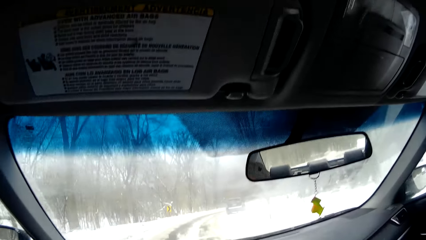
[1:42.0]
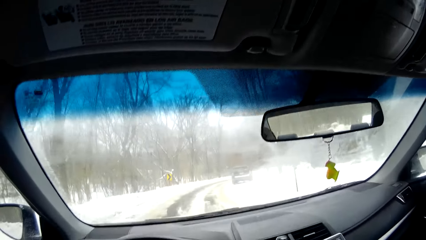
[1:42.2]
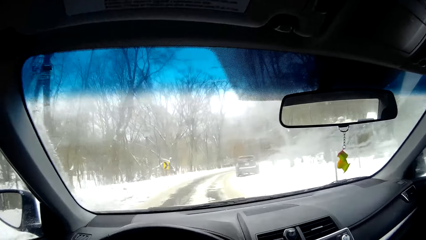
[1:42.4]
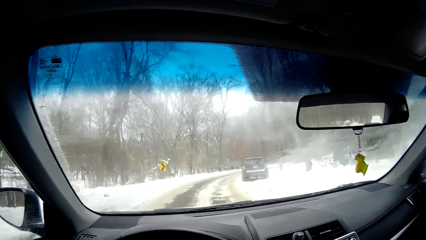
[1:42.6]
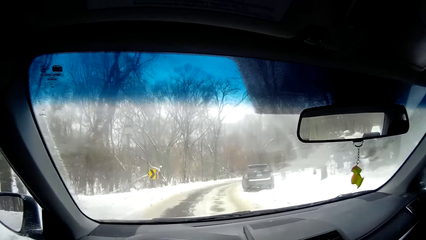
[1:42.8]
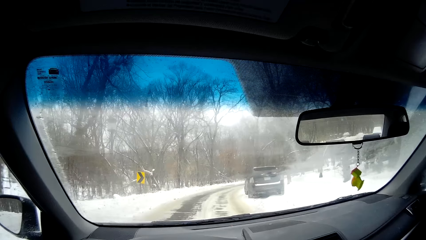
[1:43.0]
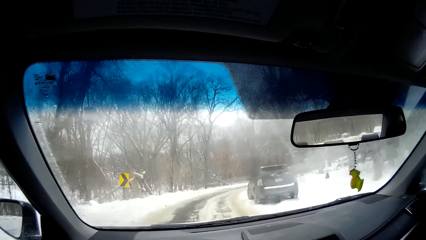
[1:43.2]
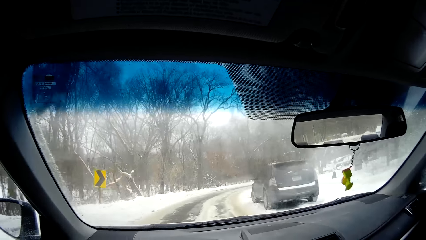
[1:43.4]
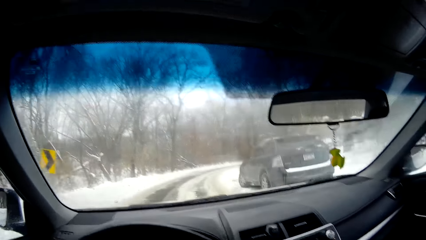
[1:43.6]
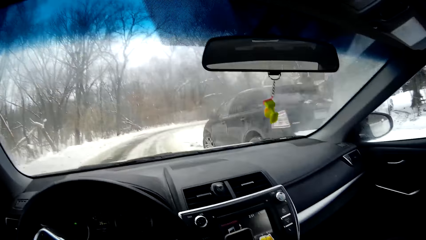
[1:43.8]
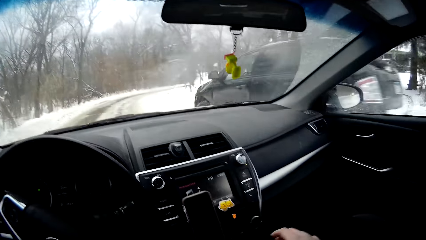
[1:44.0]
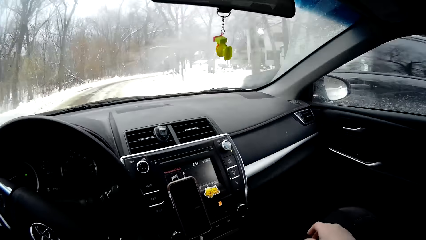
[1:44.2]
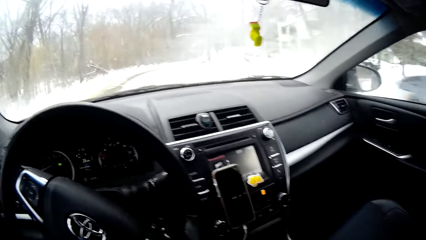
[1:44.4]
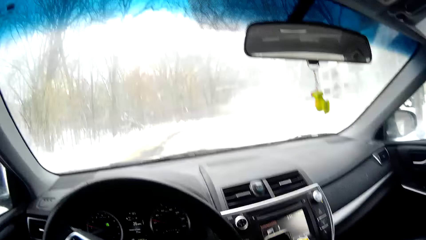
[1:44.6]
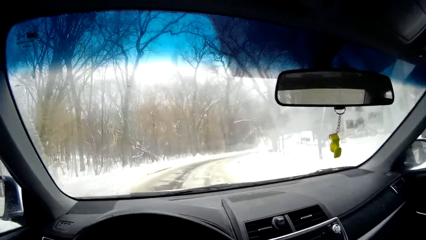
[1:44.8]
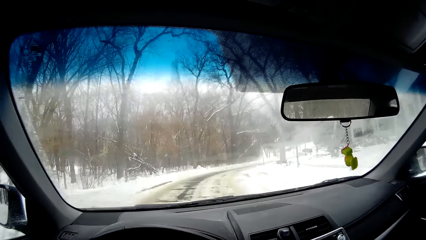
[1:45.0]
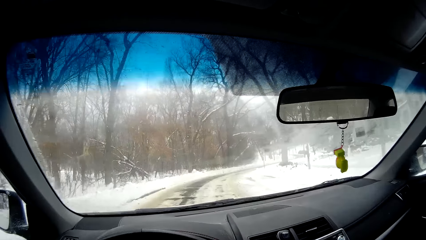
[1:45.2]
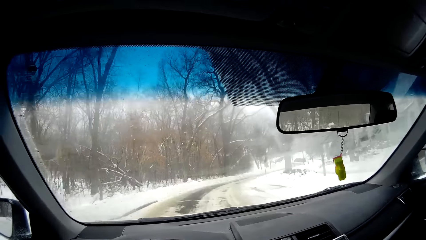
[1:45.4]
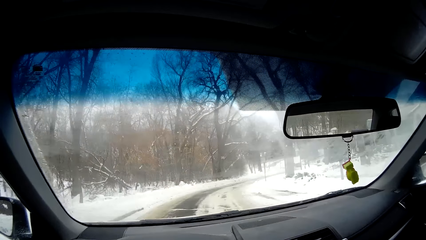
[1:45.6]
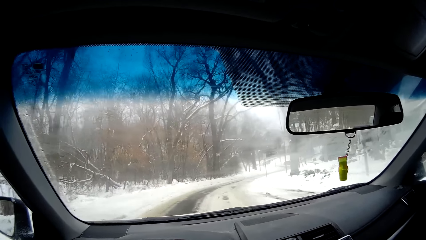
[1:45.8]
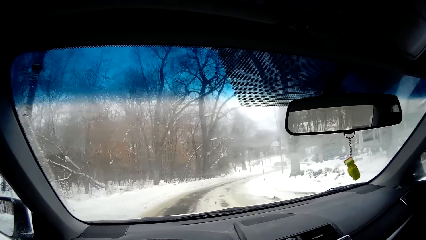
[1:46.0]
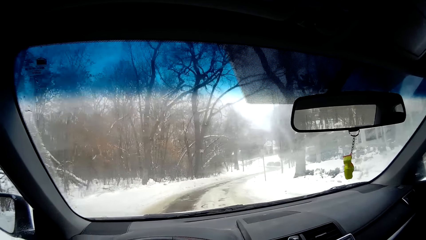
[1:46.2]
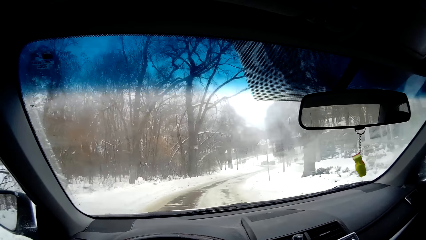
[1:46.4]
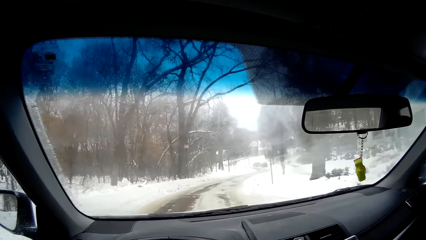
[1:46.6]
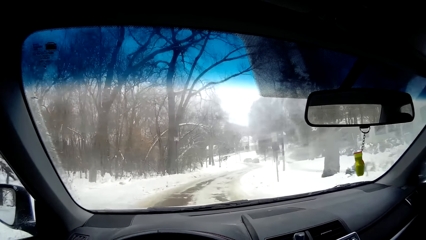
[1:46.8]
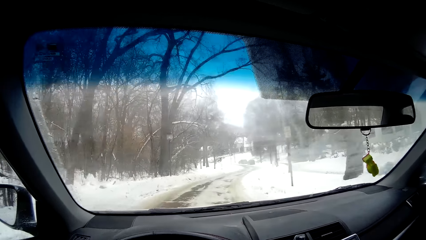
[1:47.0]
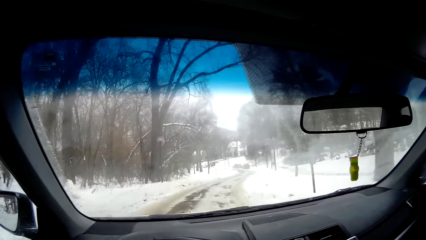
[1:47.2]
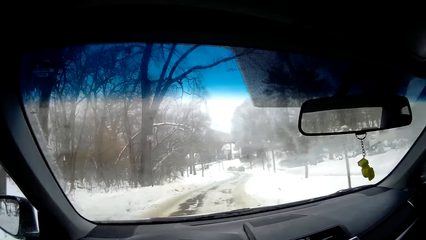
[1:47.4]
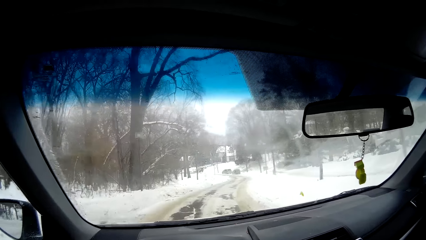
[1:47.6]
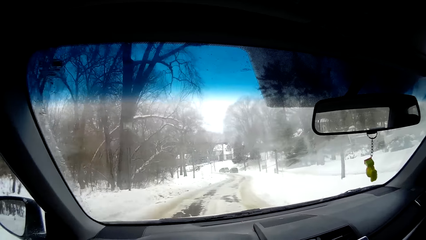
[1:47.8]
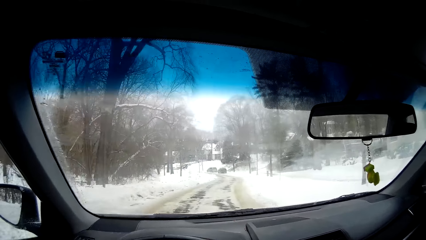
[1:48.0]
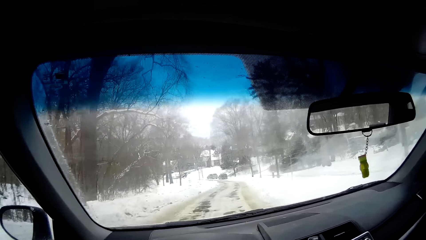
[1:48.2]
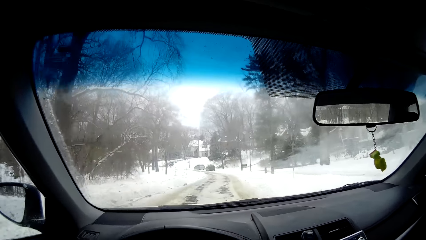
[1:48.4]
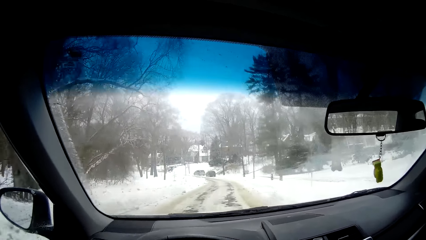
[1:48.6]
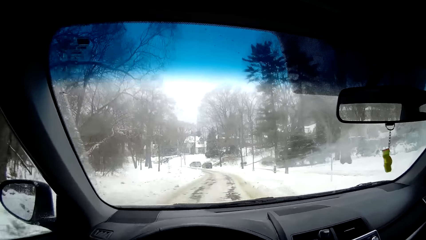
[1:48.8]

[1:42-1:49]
The camera wearer drops the phone on a seat.

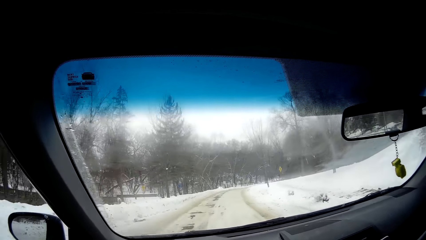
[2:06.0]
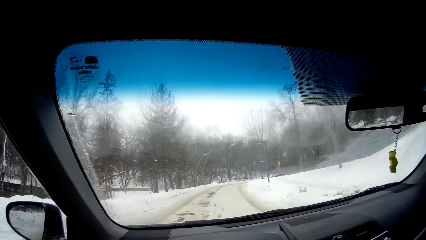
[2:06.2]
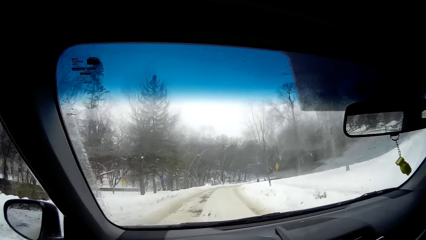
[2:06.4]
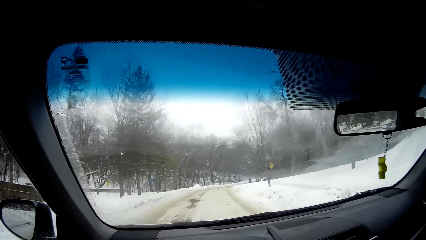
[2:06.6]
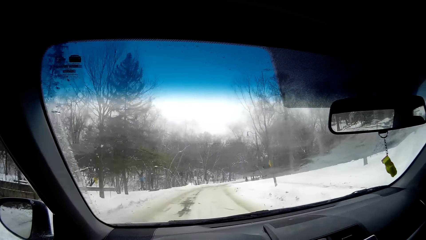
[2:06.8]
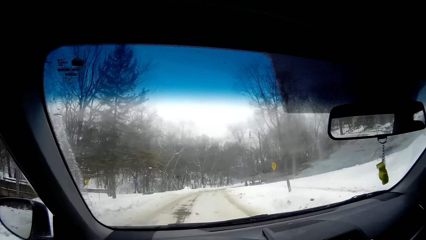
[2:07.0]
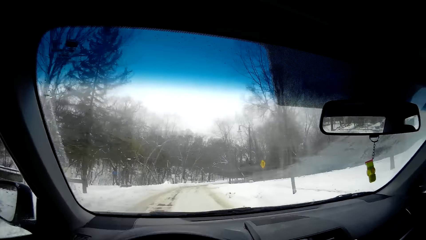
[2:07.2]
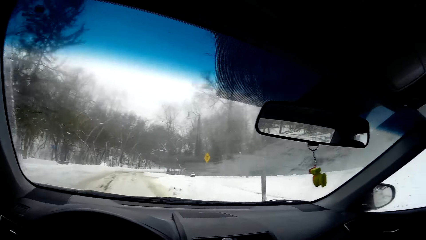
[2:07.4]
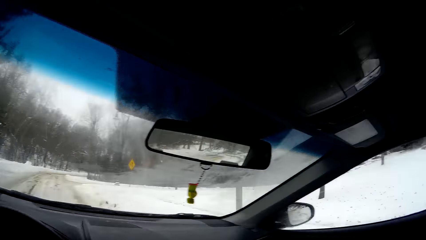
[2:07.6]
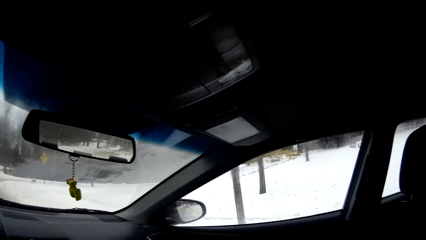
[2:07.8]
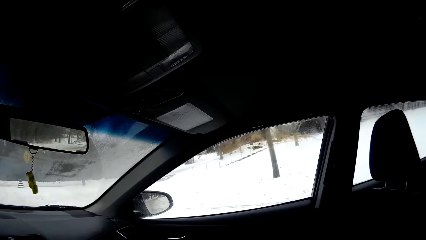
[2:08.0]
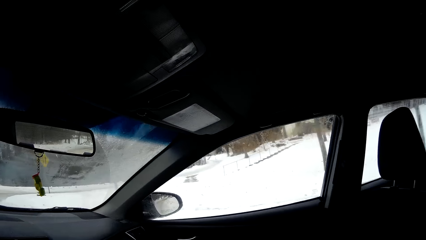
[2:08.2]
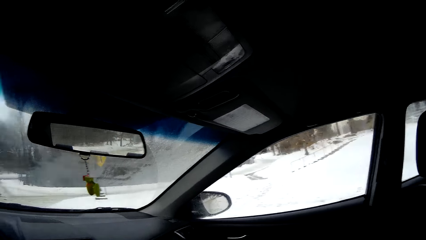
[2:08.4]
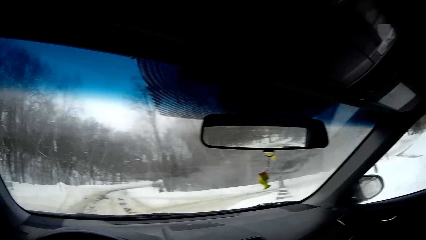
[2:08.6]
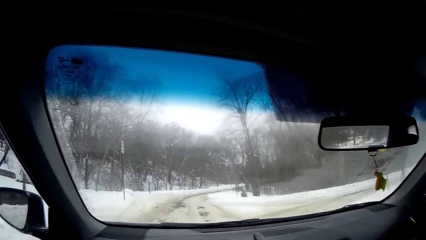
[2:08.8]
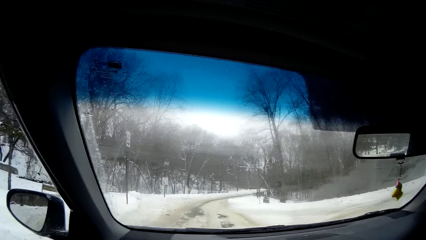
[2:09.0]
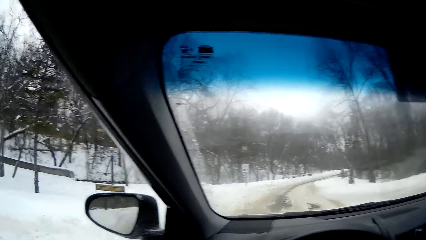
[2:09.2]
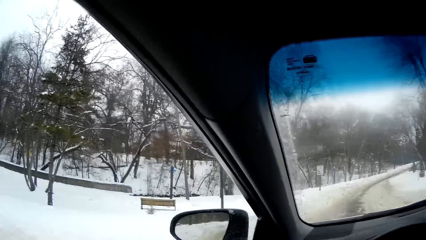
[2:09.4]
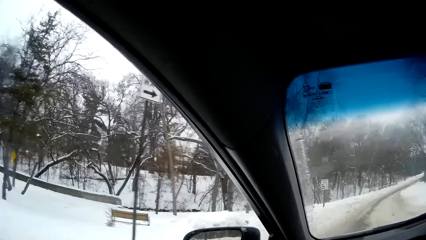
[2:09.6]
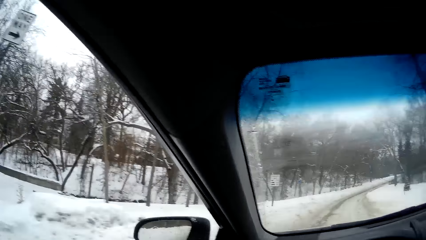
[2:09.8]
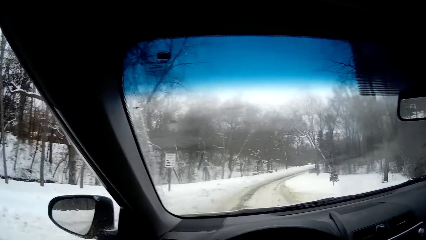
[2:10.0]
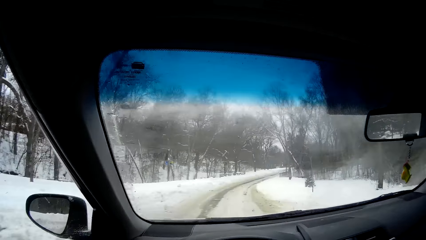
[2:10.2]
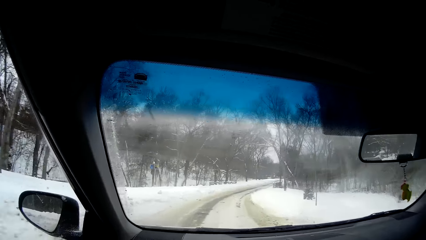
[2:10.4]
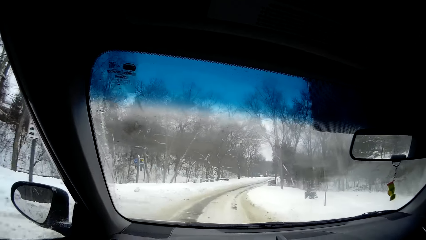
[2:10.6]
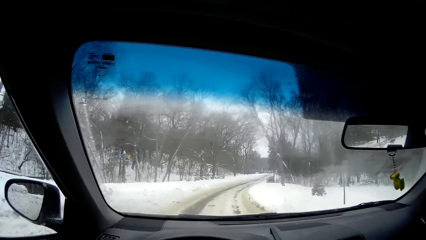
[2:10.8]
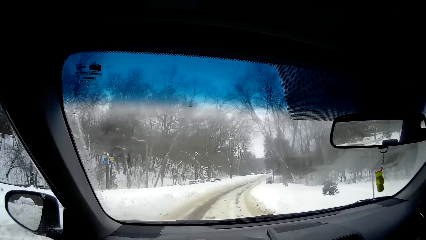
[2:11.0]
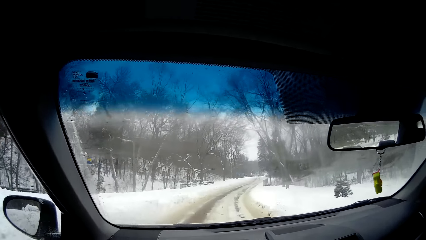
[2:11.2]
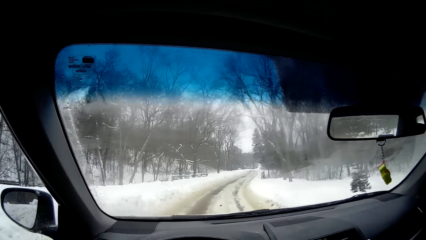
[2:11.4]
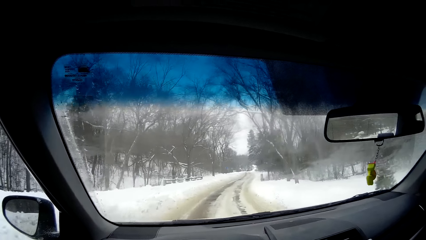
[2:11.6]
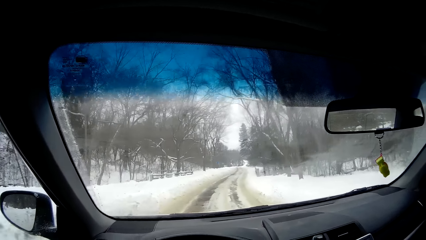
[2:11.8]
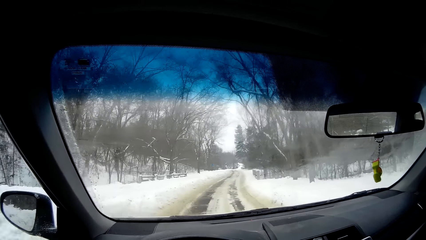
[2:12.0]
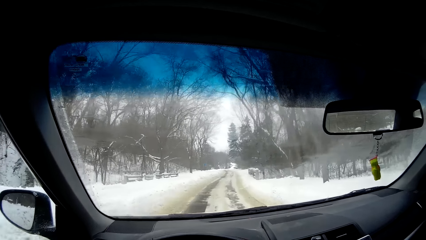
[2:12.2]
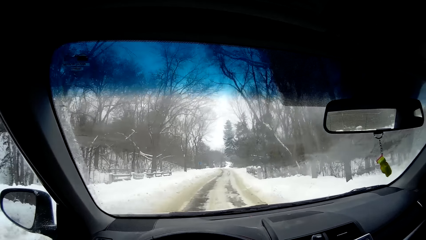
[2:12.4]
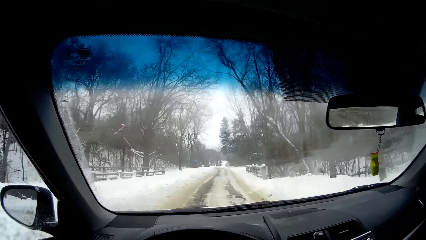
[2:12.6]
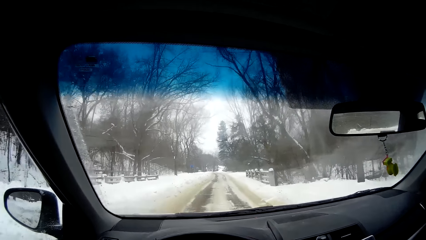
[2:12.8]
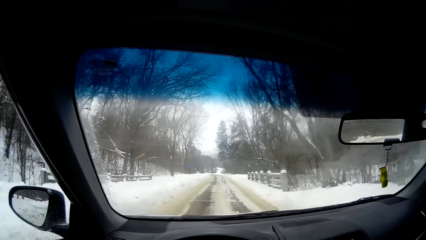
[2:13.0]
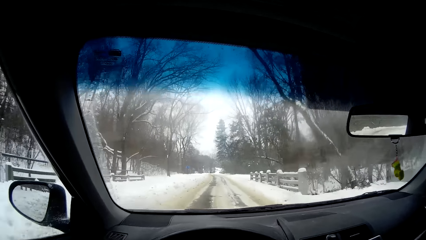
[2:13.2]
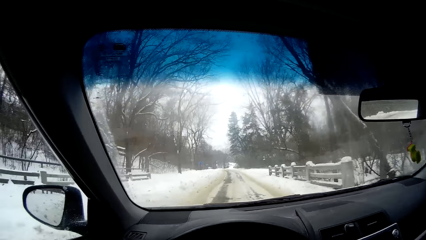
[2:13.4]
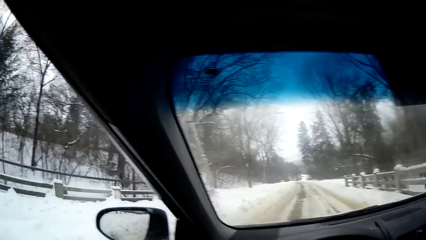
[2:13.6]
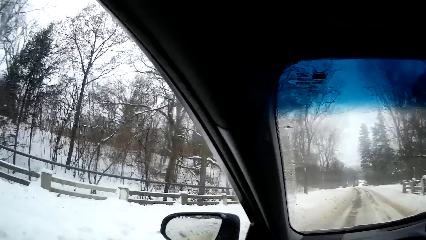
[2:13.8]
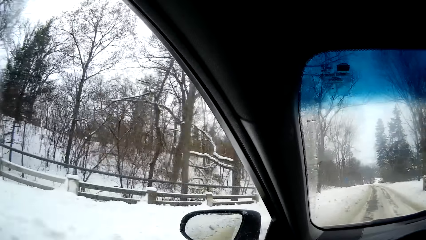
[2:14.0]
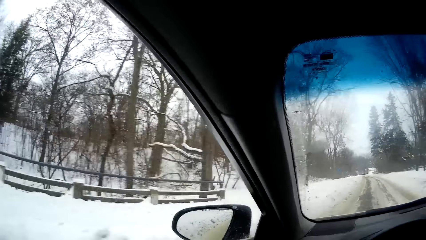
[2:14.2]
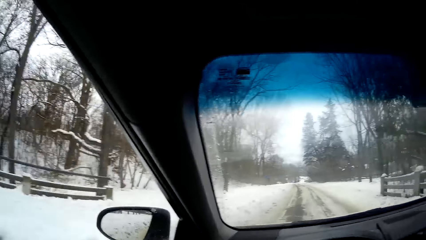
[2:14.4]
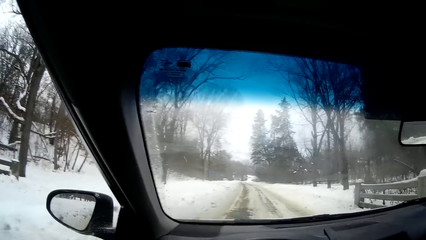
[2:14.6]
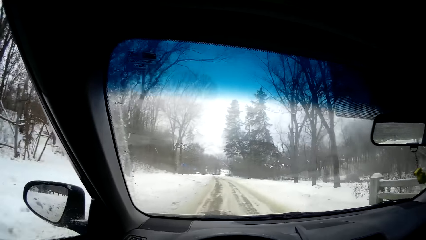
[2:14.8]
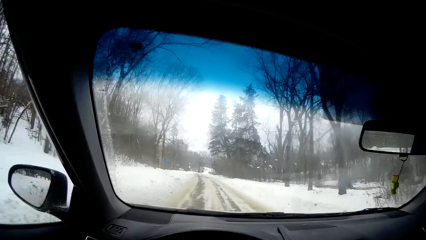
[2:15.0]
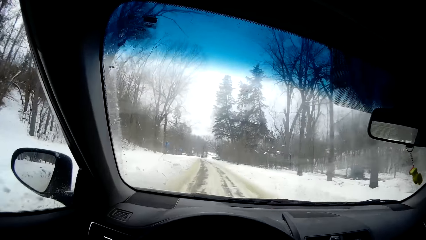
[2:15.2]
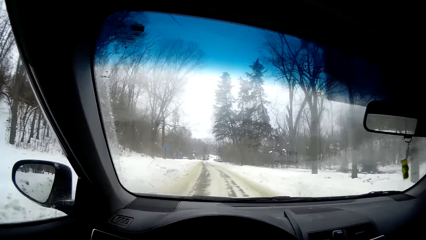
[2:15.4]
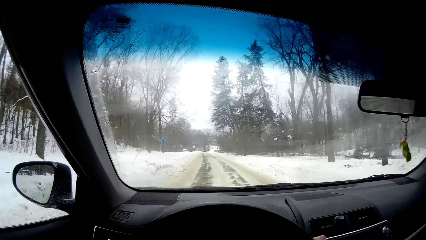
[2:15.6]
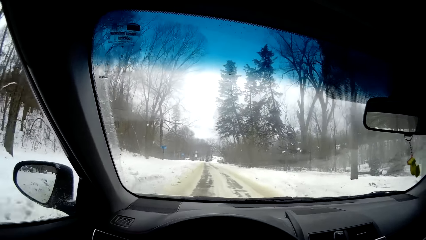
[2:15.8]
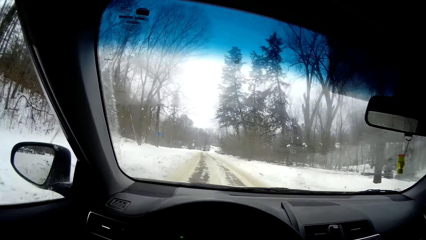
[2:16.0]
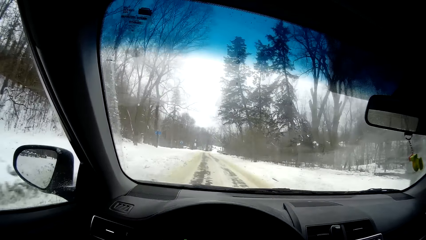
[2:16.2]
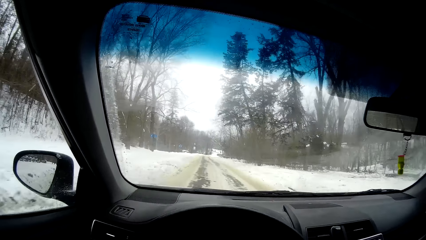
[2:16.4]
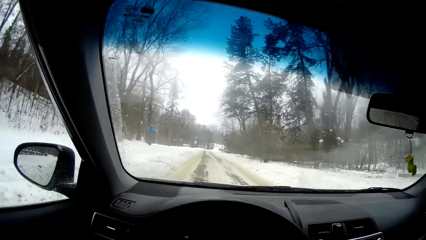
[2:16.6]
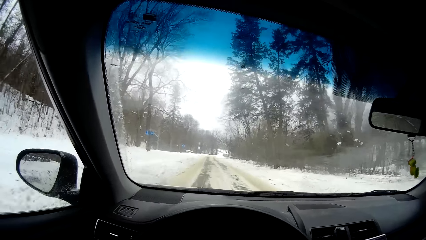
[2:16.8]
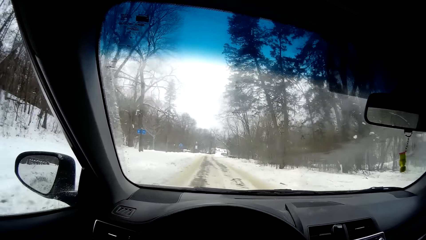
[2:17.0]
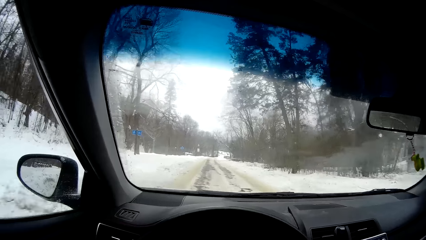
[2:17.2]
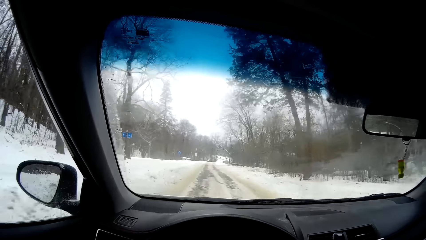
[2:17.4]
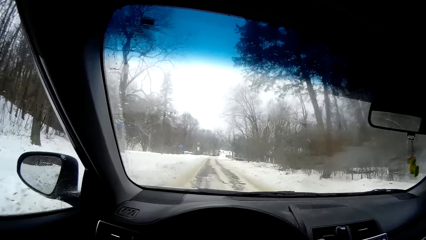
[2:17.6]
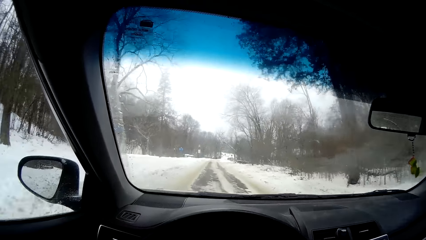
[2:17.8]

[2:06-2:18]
The camera wearer drives and looks left. They drive and look right. They drive and look right.
